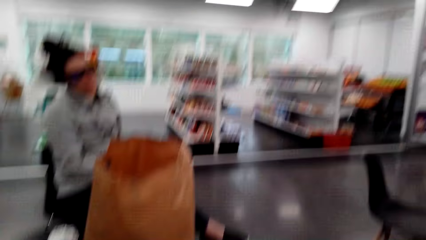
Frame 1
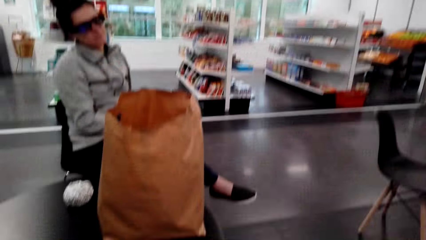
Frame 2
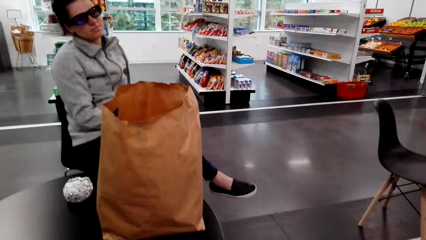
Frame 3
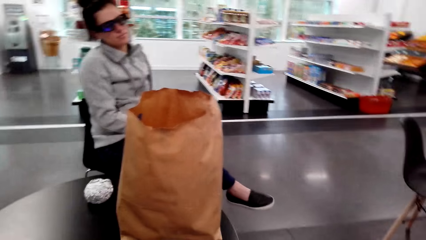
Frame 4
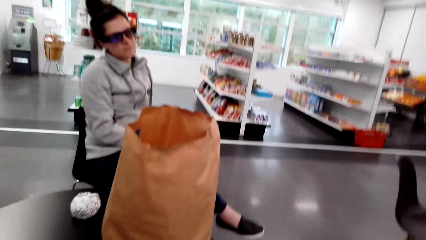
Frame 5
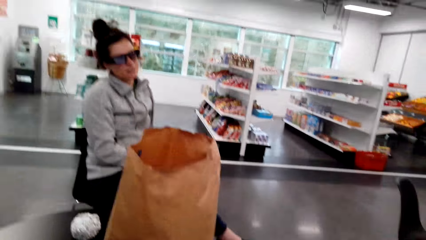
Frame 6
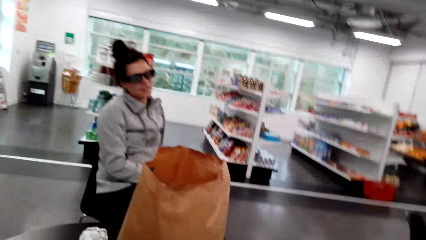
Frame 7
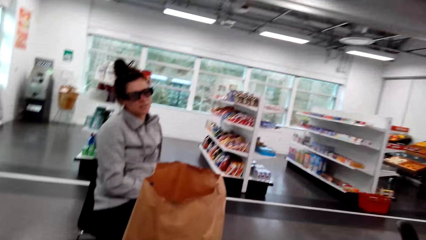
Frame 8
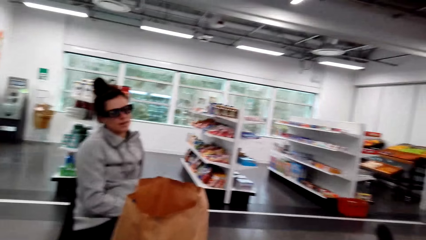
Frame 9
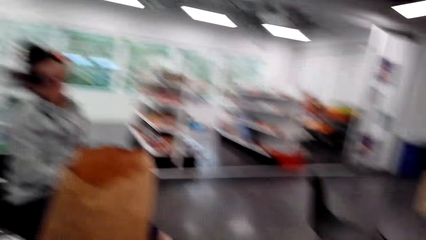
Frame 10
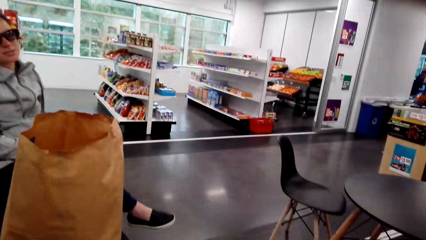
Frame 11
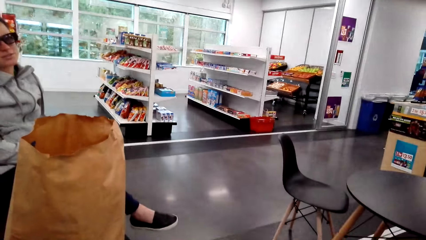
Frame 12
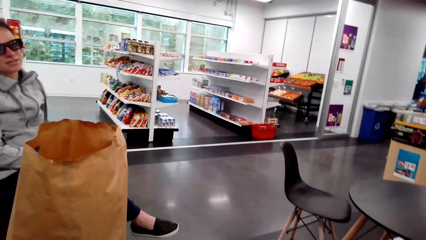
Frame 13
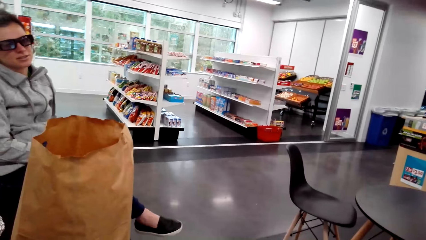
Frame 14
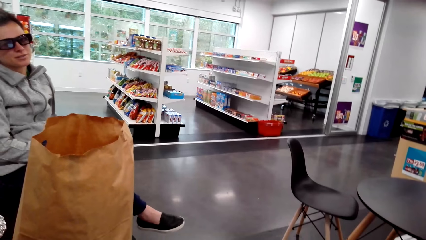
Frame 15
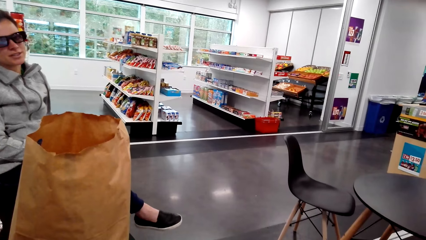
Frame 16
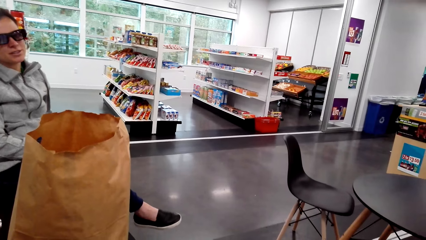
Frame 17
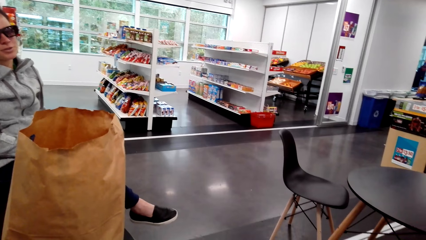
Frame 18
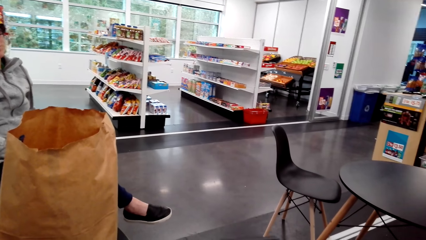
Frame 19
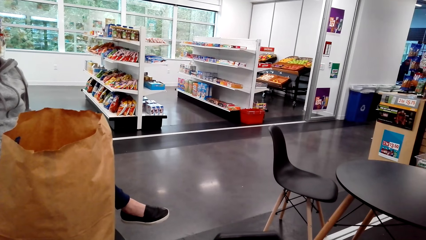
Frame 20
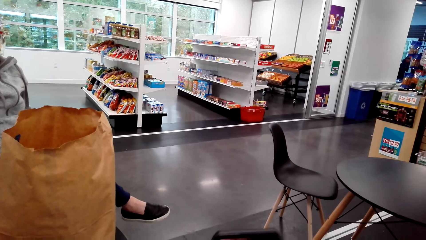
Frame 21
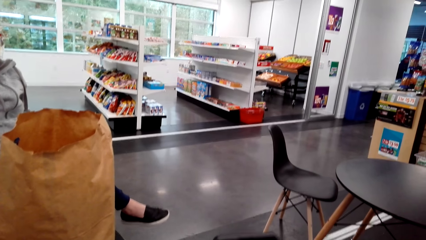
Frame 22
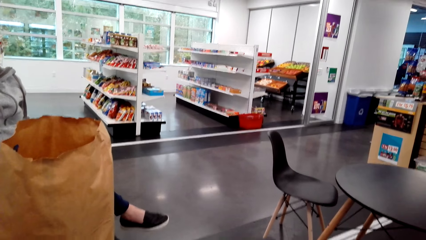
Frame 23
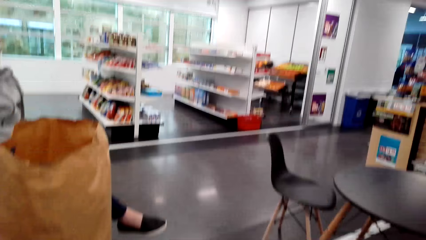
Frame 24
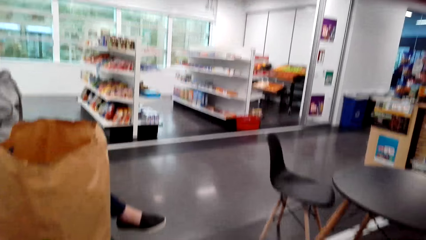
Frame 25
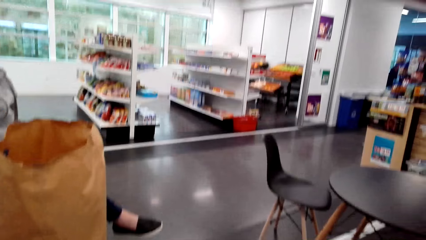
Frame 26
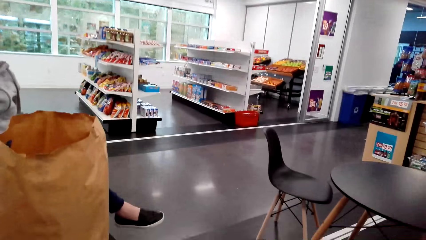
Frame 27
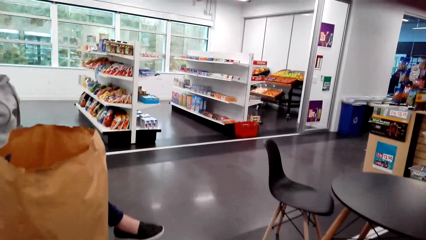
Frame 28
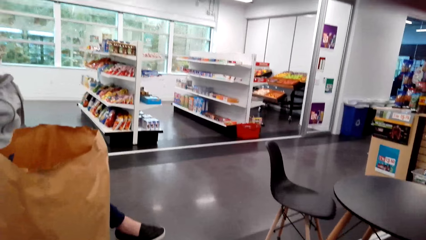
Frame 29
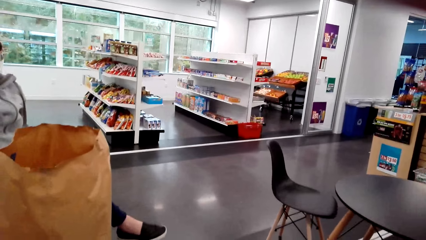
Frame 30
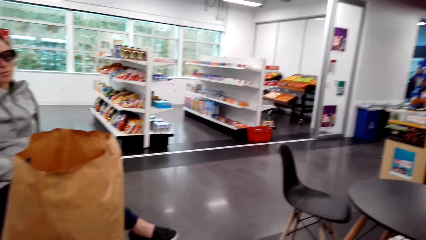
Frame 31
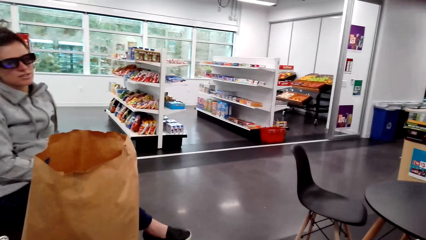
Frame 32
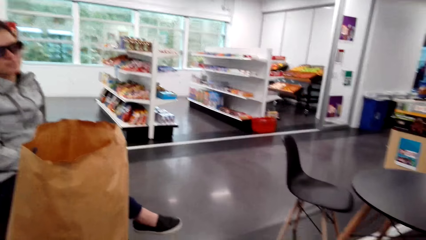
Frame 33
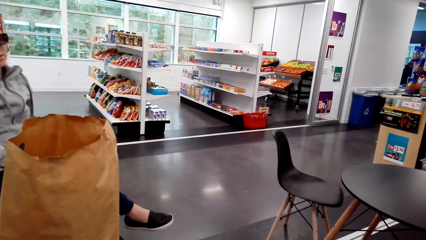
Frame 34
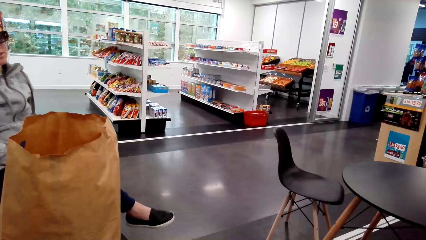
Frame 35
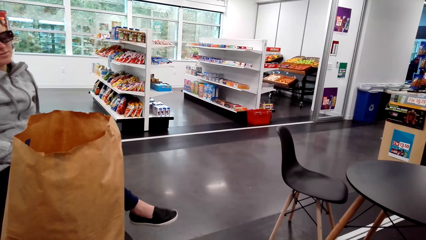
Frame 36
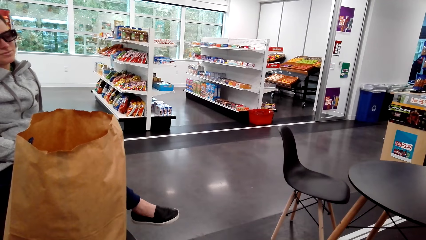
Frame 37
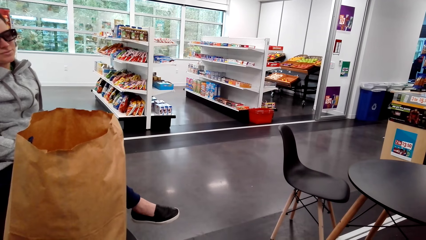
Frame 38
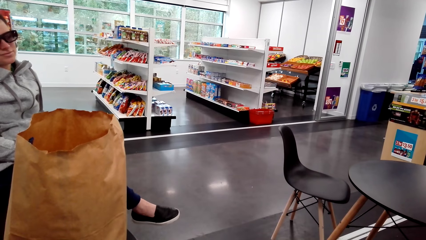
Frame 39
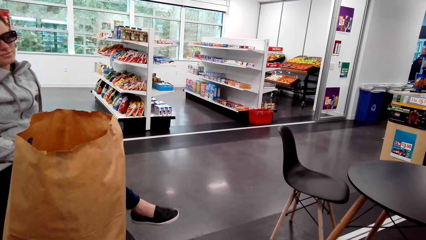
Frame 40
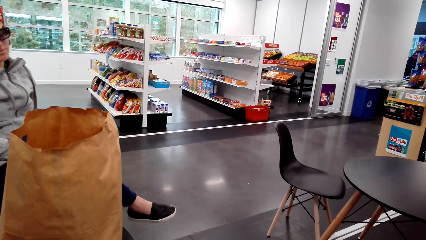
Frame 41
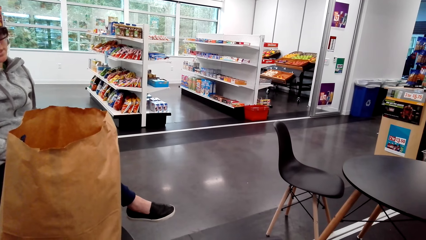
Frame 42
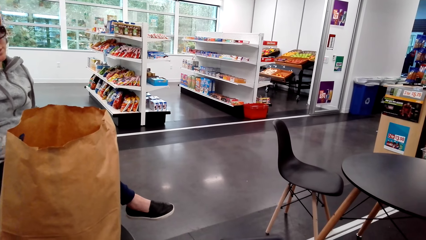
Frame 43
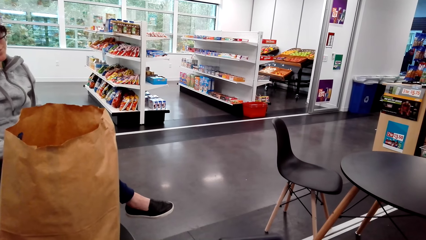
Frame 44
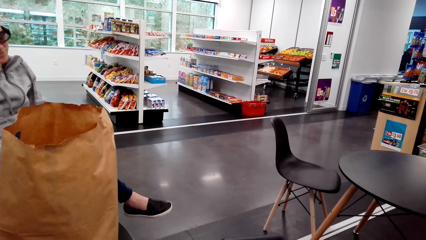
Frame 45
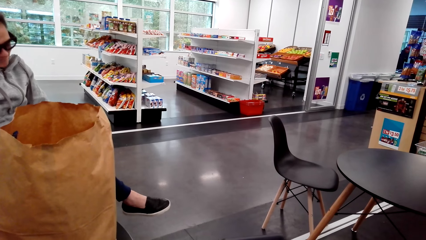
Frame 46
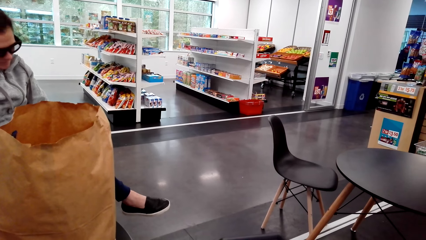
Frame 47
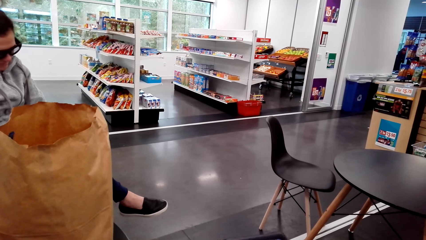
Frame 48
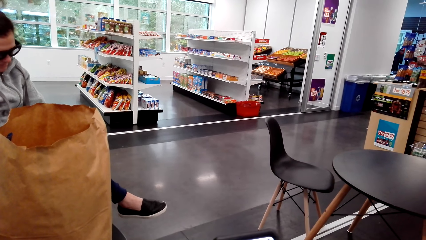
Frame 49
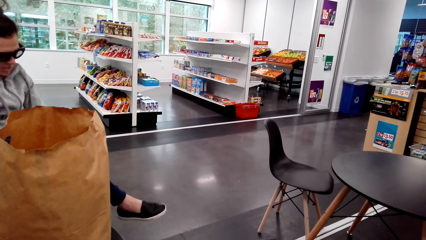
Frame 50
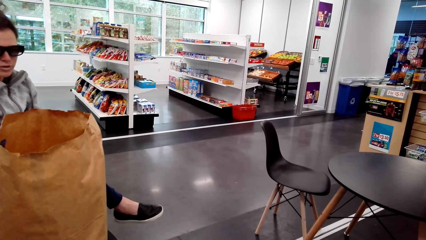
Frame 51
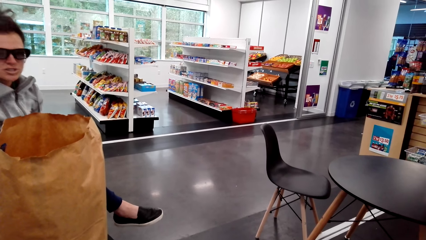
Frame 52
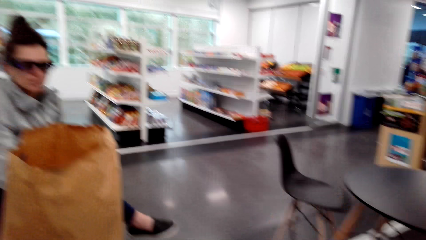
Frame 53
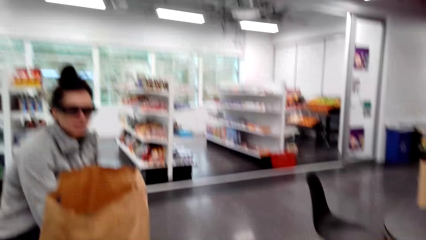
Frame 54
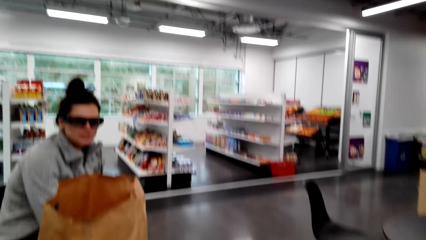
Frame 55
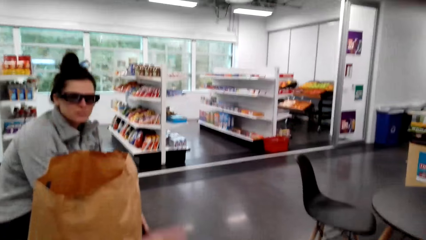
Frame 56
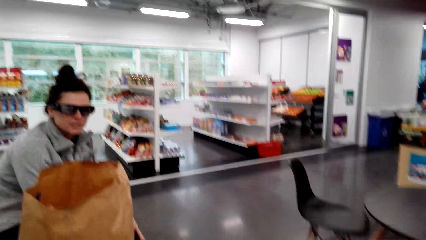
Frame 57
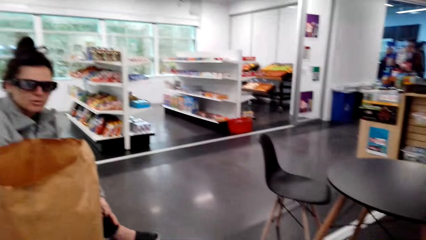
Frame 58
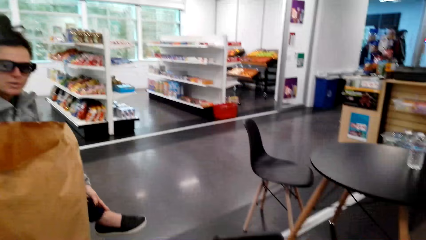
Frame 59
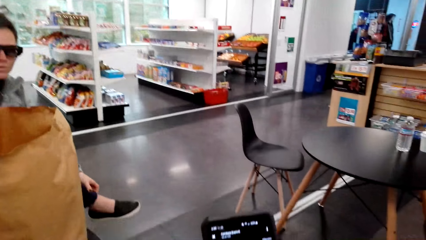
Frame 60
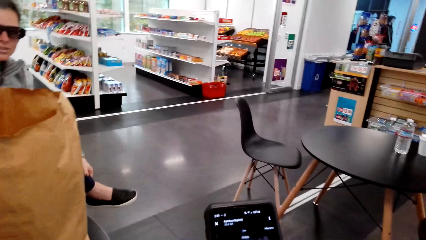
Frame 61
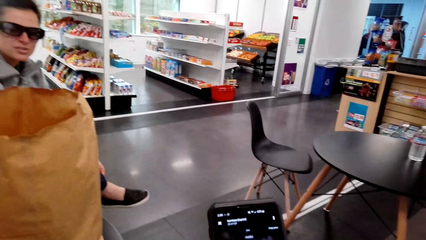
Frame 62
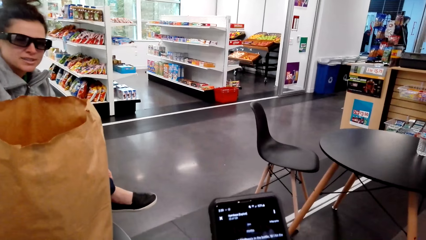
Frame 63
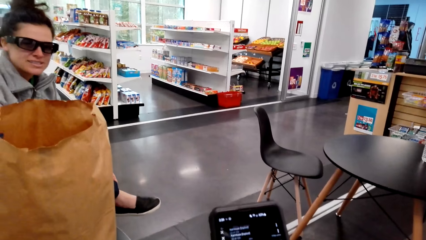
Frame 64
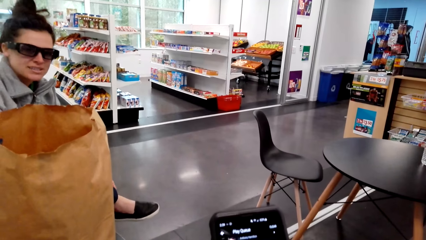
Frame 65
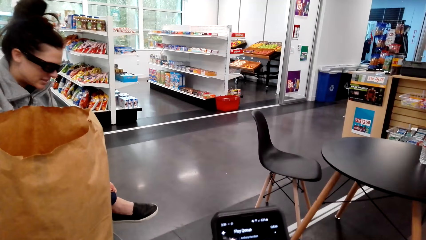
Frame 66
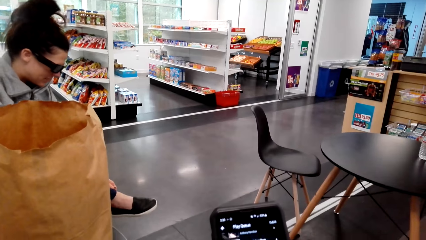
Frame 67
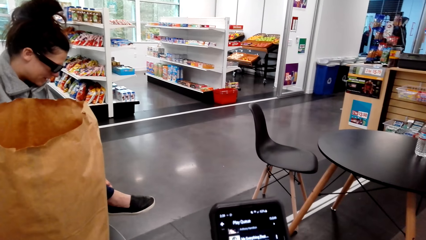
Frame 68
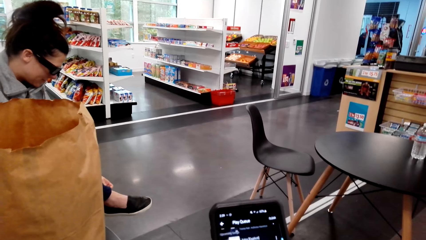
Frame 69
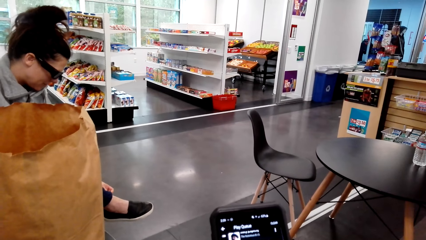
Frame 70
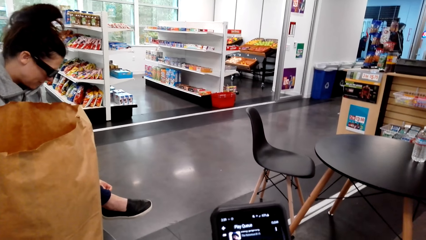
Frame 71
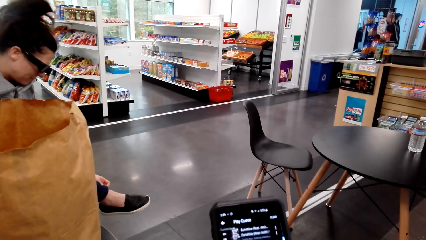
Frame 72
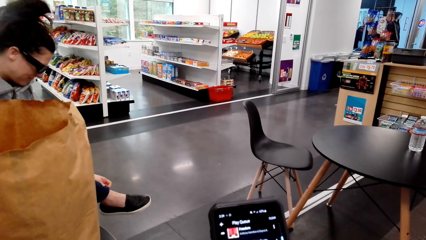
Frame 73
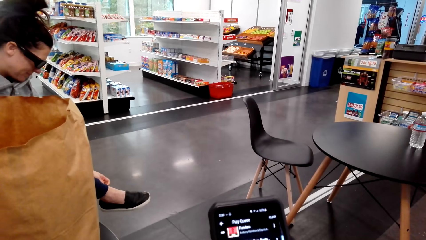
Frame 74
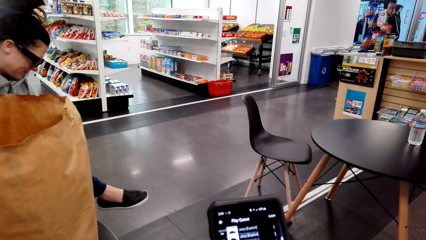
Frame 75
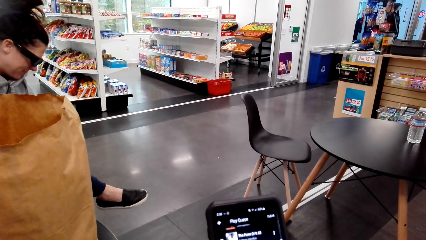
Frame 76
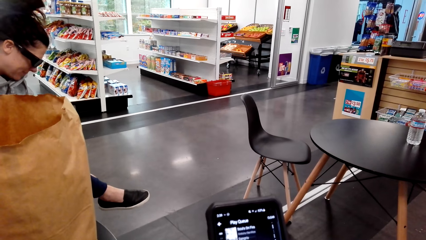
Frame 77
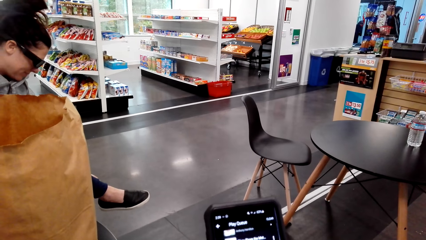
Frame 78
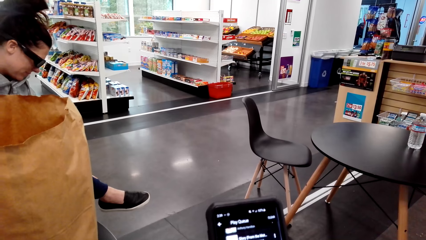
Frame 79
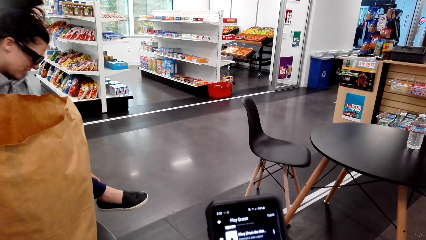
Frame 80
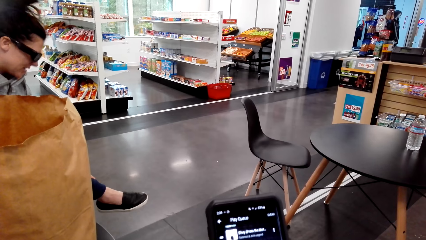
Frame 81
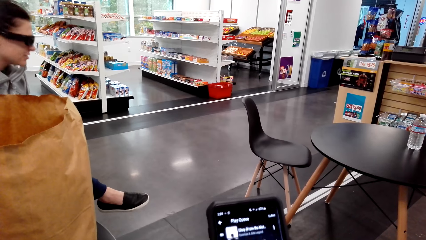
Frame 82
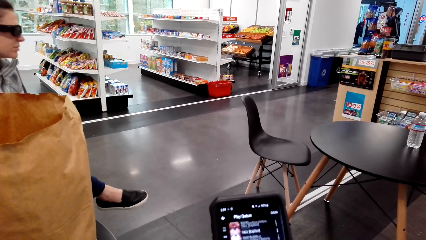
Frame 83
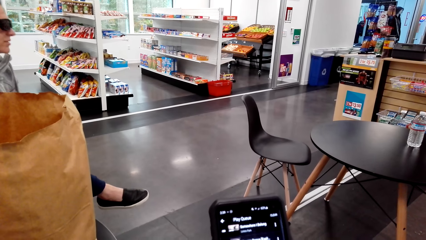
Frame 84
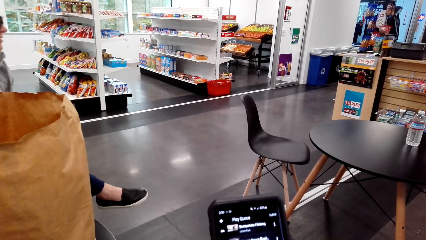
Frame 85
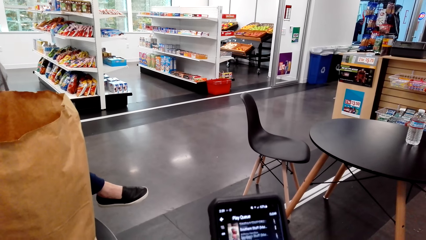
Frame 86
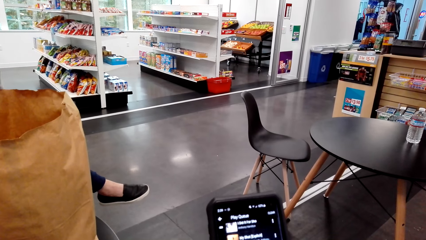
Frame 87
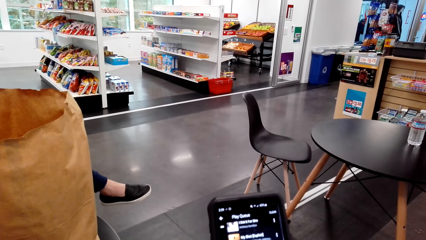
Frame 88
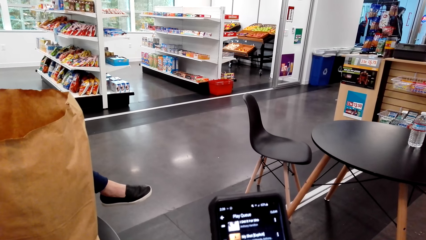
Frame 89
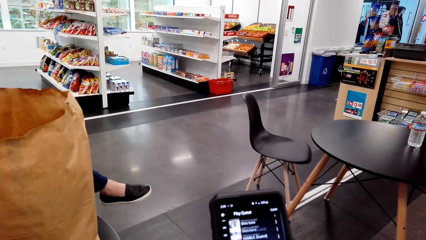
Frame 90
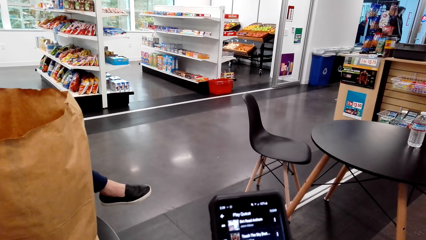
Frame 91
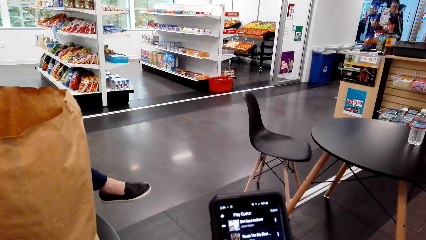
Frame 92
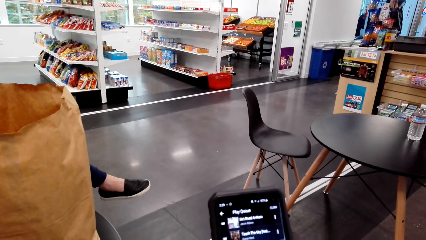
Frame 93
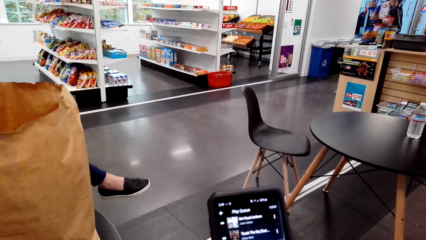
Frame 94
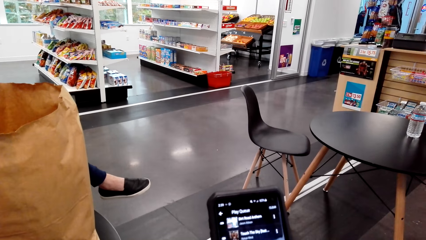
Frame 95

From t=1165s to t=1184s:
The camera wearer operates a phone.
